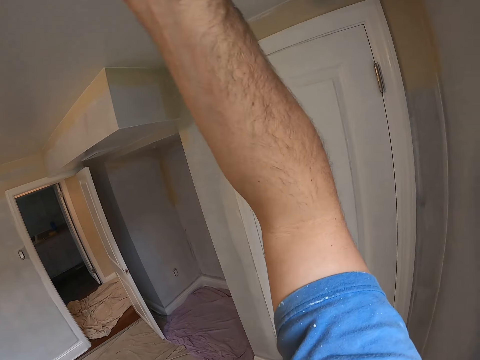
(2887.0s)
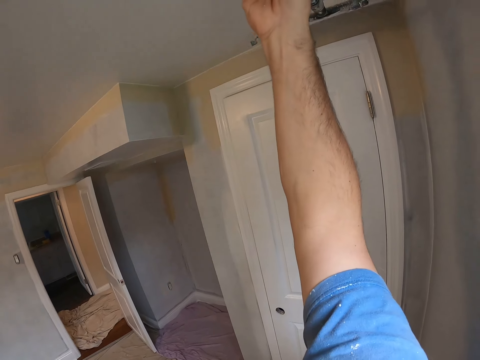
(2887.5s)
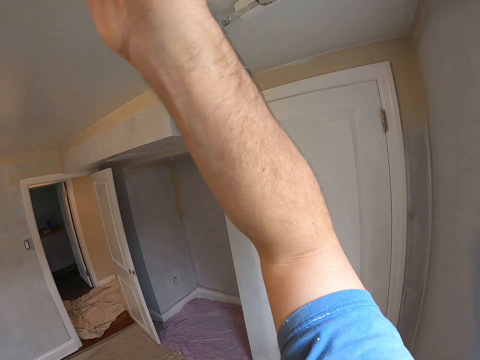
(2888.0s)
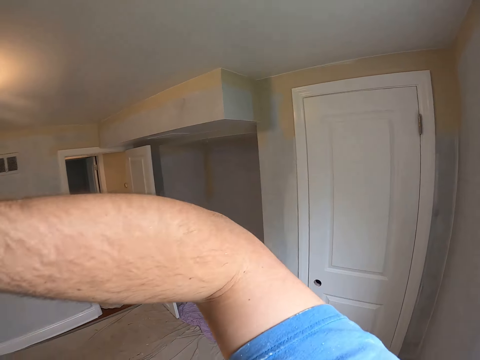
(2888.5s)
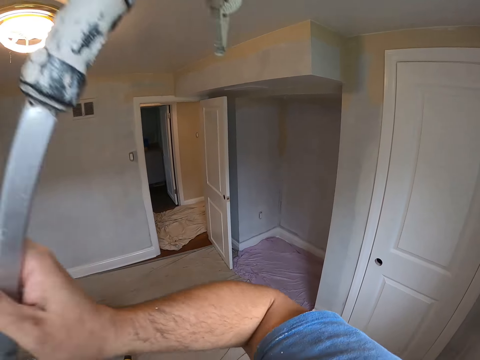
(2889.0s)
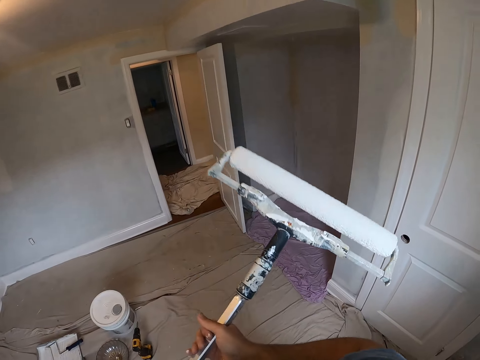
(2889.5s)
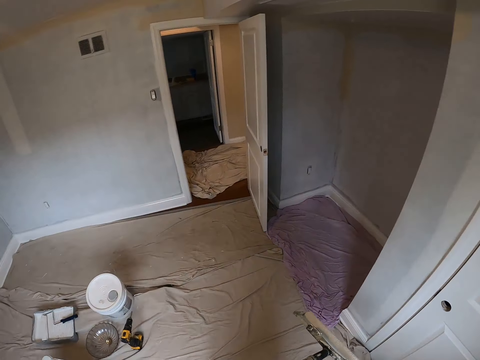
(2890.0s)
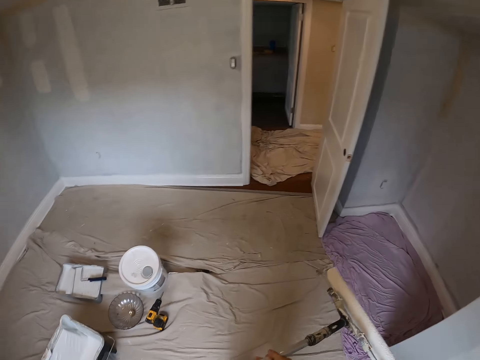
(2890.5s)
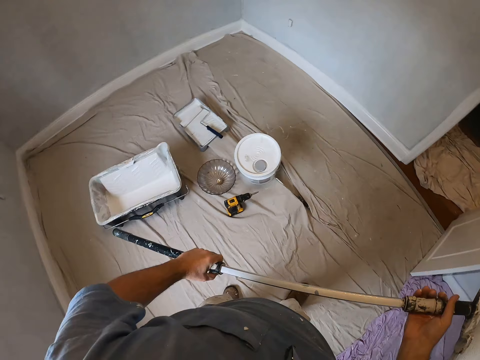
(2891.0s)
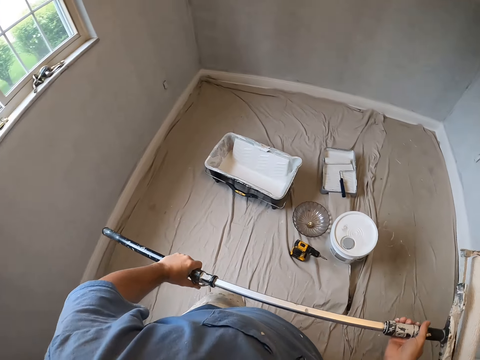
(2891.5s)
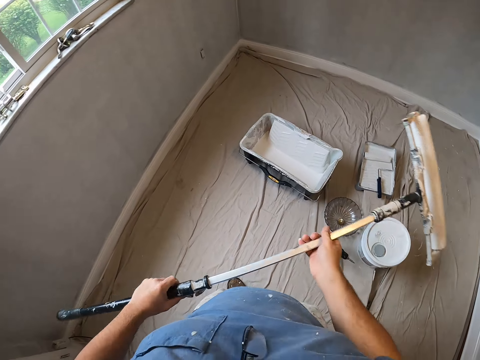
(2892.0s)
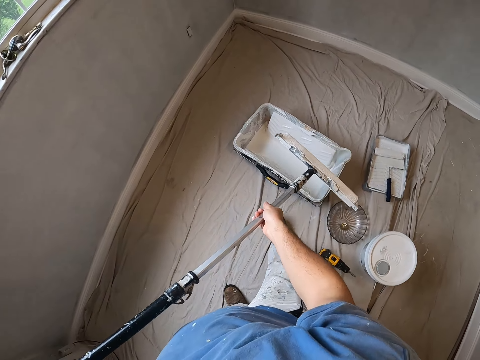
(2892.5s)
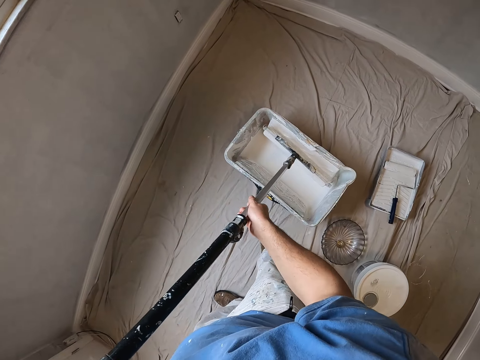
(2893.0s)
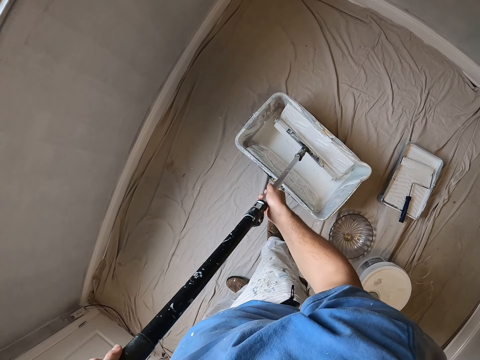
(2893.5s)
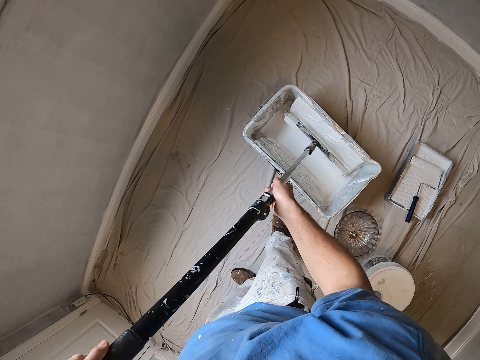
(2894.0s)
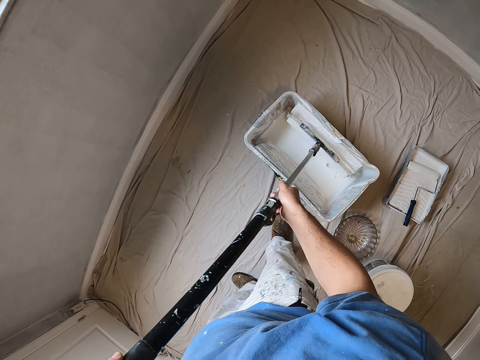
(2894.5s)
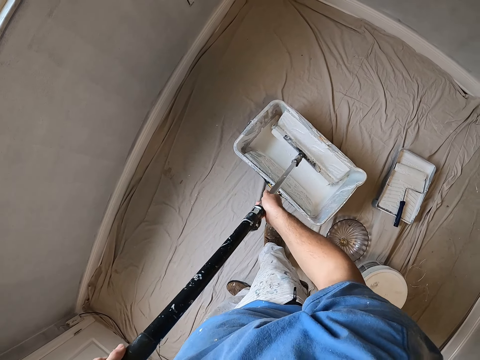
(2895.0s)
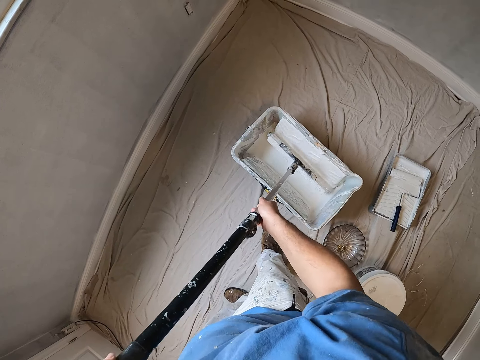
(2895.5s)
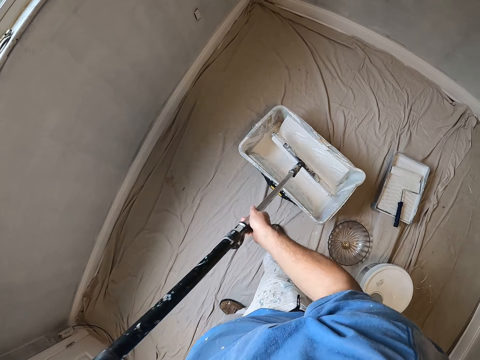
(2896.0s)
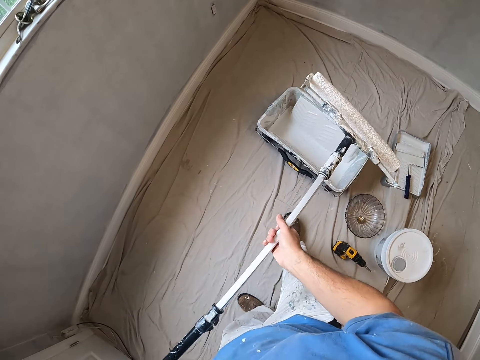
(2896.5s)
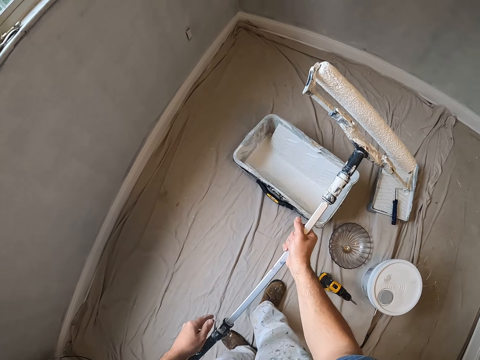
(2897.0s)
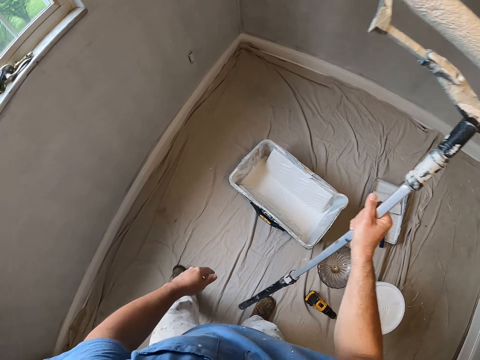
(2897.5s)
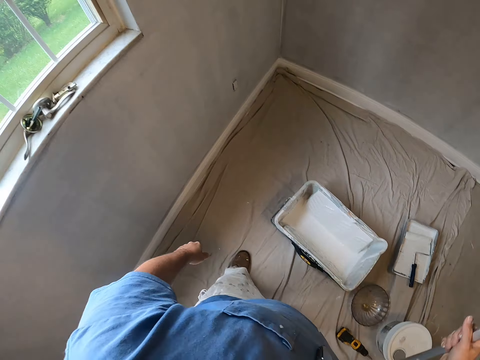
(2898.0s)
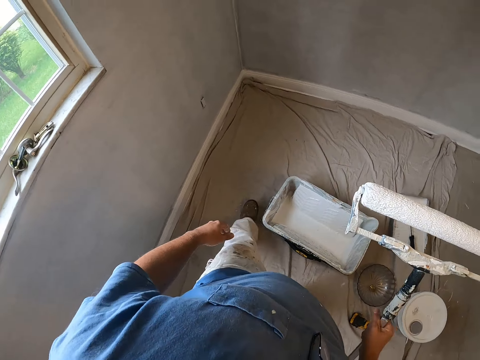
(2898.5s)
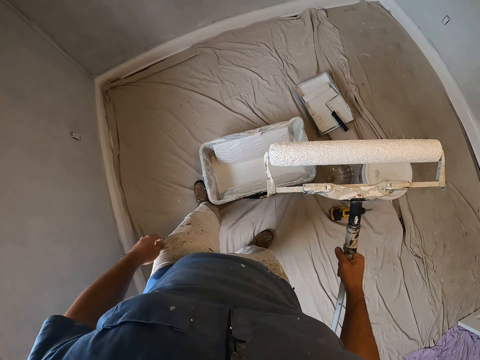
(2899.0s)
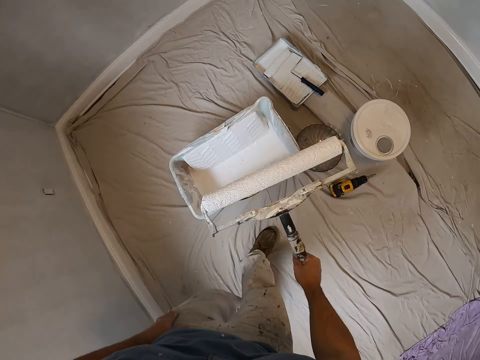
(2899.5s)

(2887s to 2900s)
The camera wearer stops painting the ceiling. They walk around. They dip the paintbrush or paint roller in paint. They paint with the paint roller. They lift the roller paintbrush.

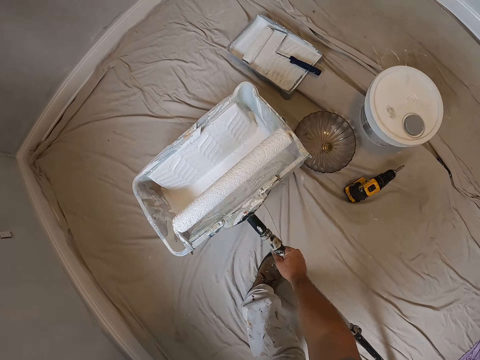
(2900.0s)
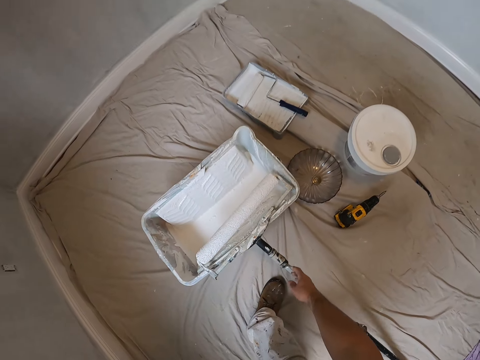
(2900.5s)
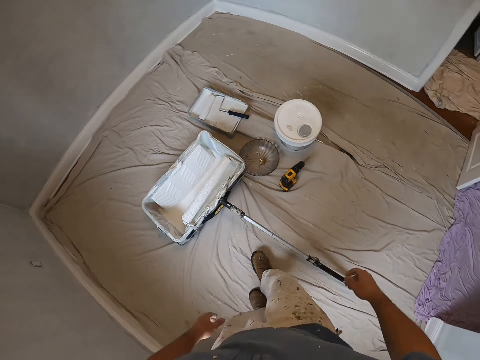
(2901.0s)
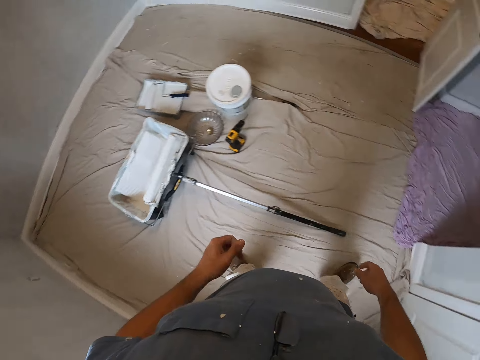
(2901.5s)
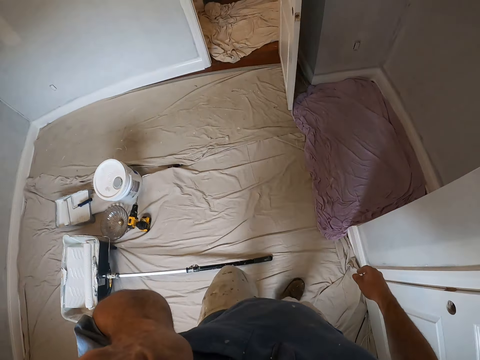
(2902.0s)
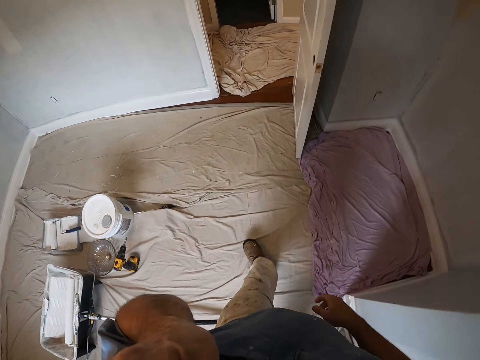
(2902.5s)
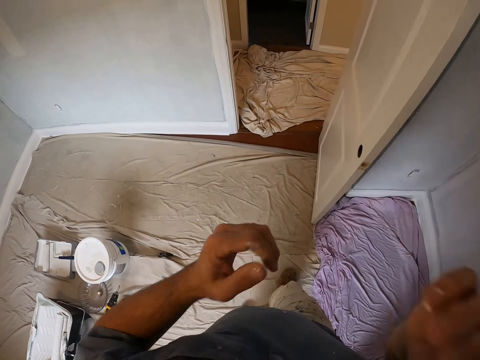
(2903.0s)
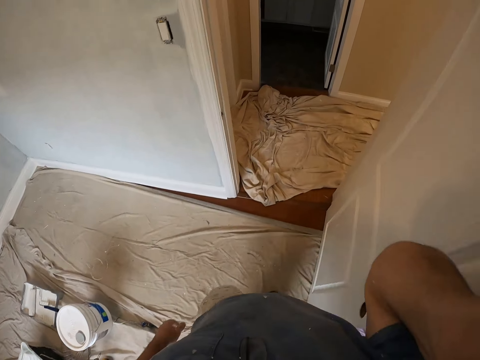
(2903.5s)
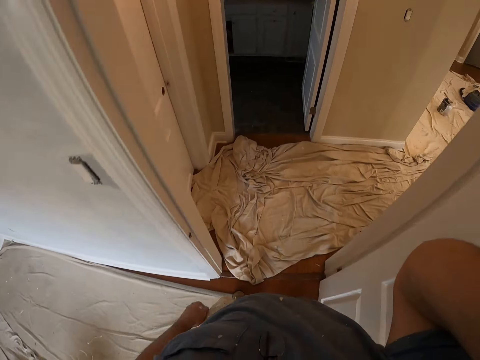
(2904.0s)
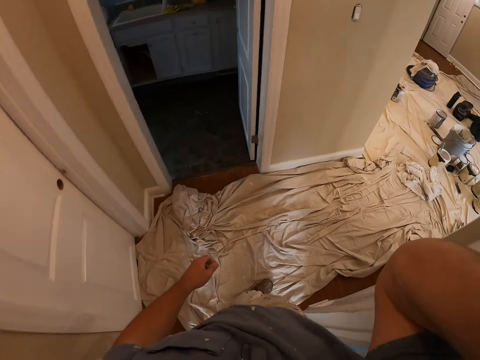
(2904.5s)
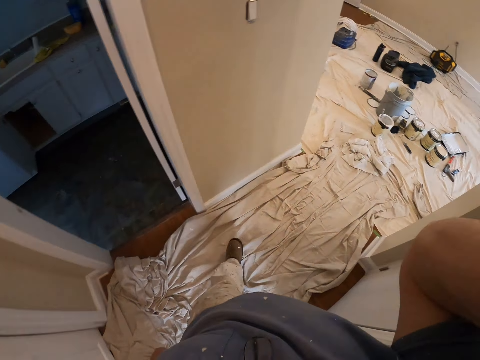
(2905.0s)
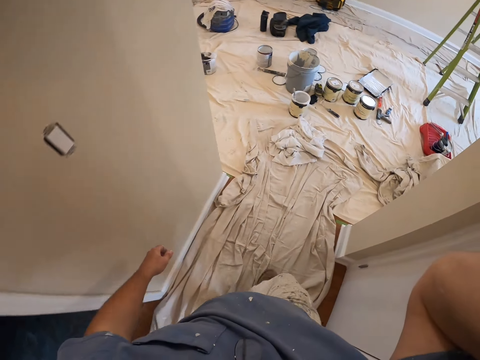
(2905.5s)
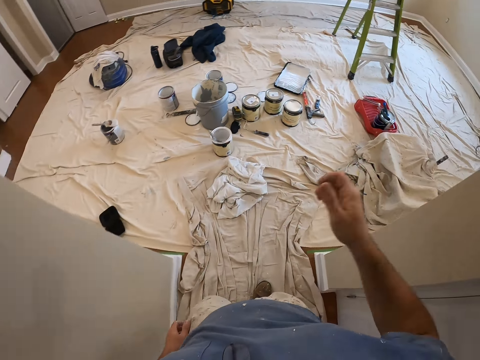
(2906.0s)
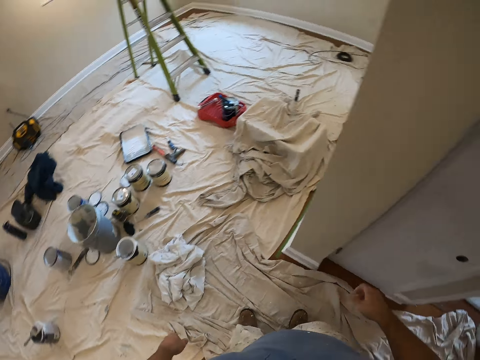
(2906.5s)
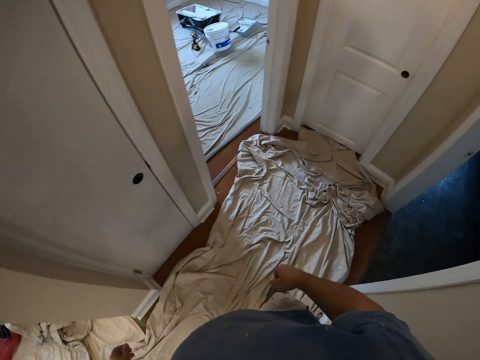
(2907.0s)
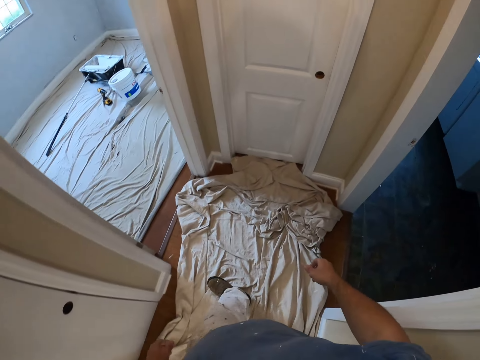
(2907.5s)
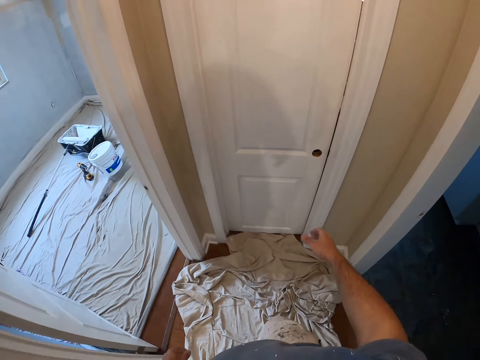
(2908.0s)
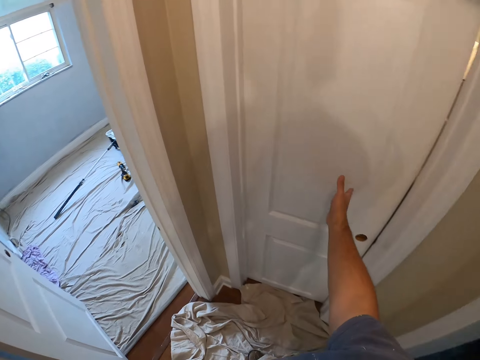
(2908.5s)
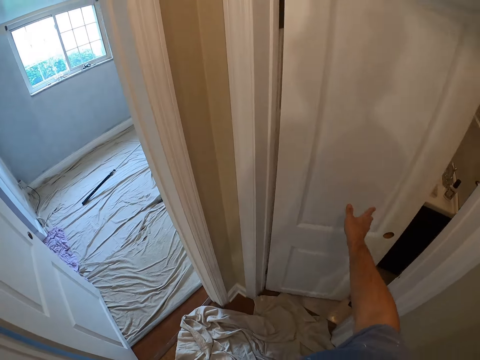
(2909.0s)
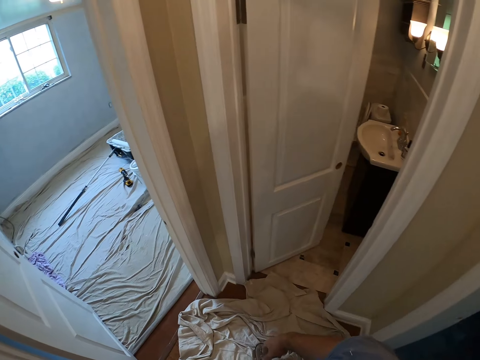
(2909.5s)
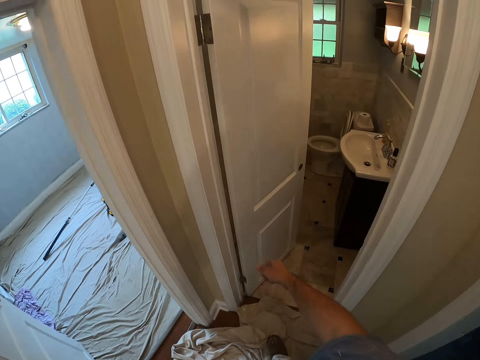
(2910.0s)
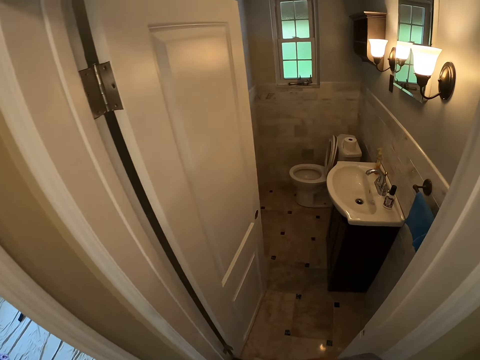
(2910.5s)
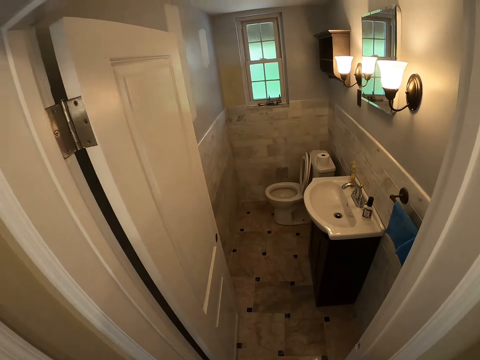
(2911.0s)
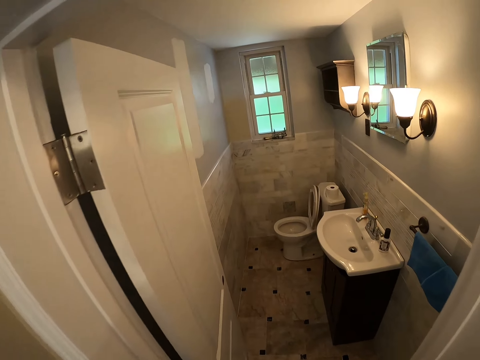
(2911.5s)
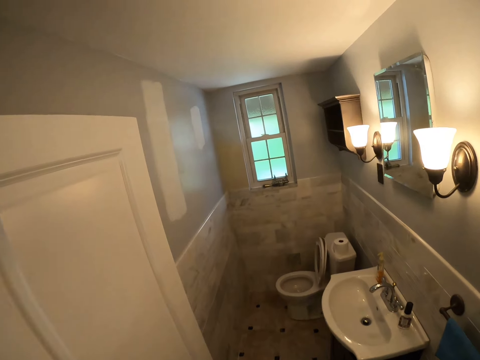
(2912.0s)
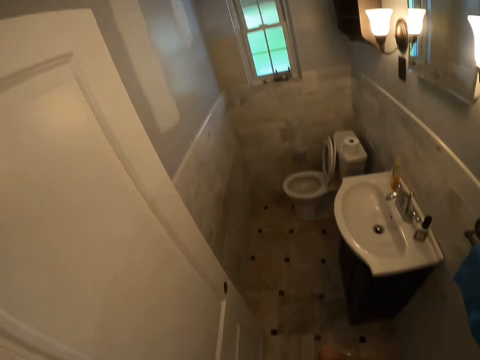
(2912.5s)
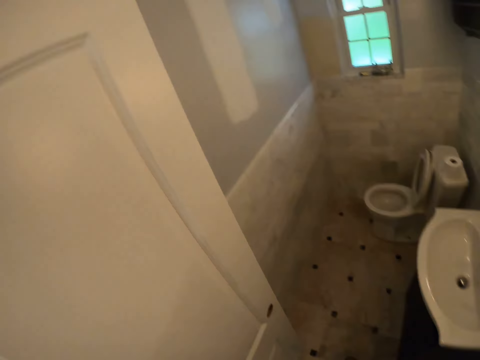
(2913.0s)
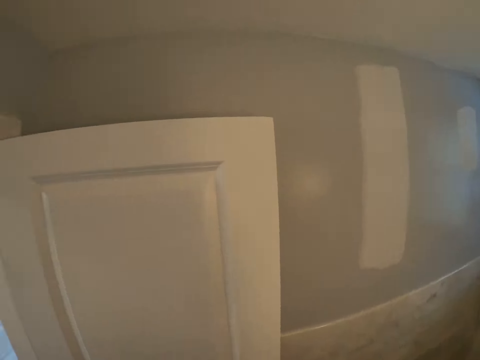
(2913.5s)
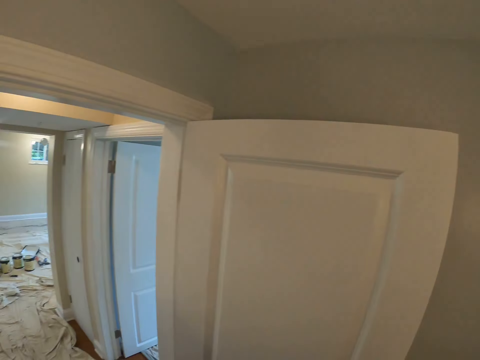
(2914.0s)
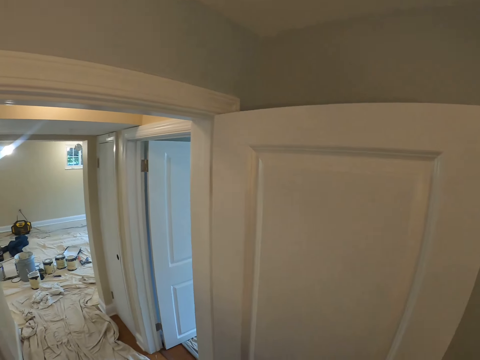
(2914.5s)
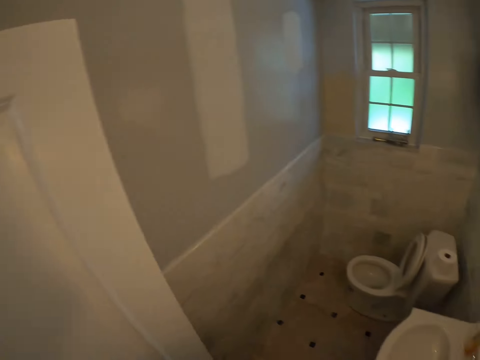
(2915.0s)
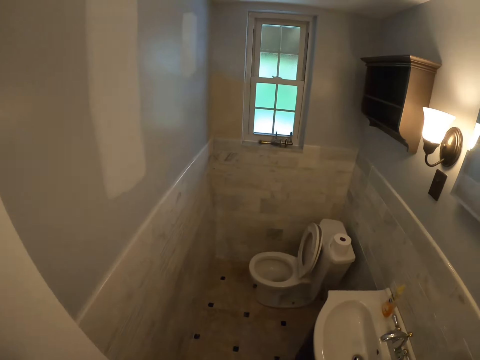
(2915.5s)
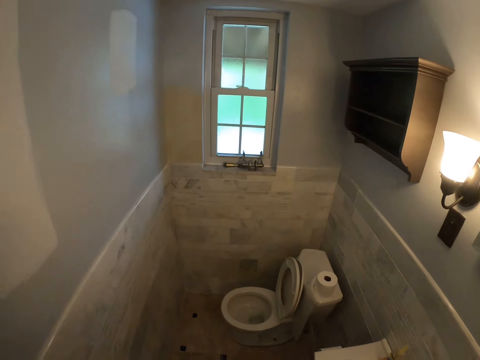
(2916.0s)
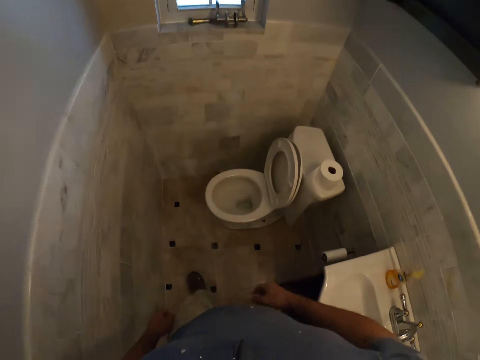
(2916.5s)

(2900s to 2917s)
The camera wearer places the paint roller in a bucket. They walk around, raise their hand, adjust the camera and walk around. They open a door. They walk around. They look around.
